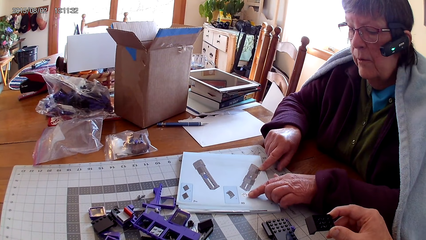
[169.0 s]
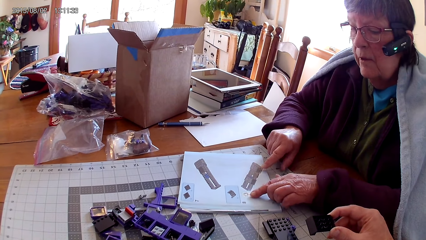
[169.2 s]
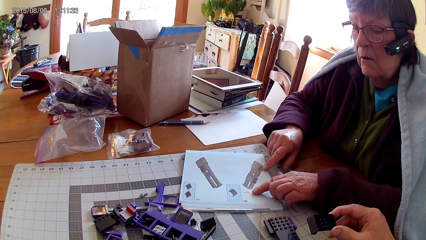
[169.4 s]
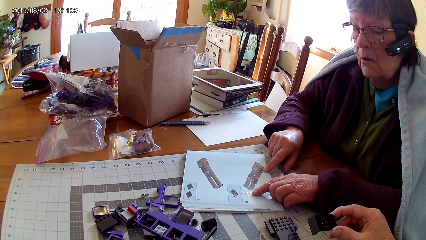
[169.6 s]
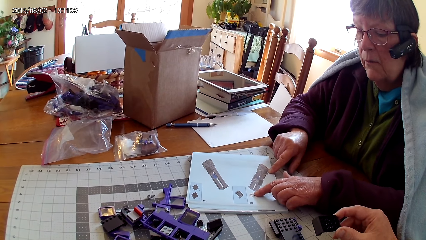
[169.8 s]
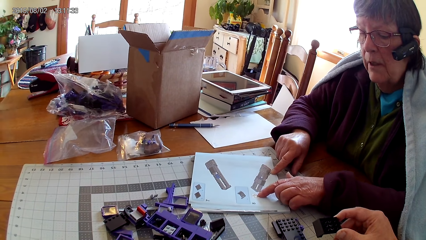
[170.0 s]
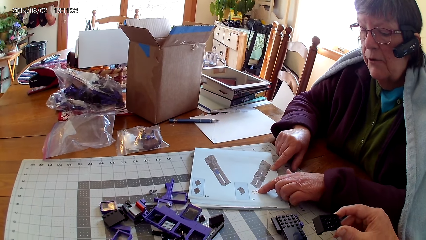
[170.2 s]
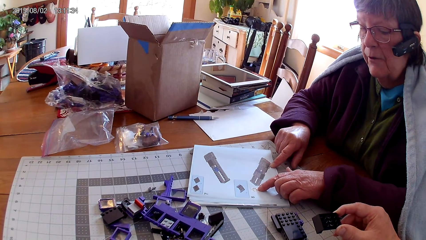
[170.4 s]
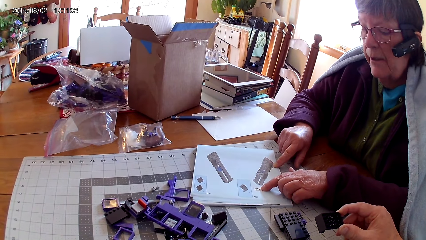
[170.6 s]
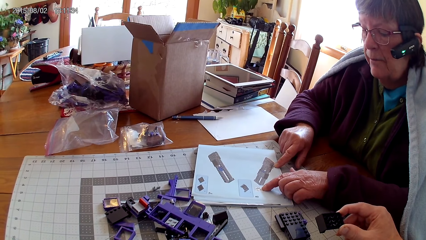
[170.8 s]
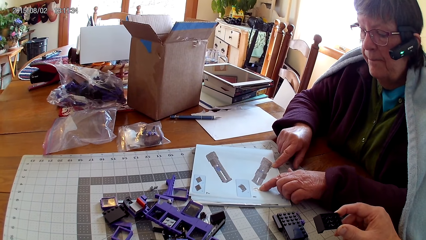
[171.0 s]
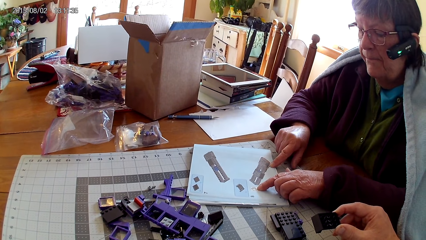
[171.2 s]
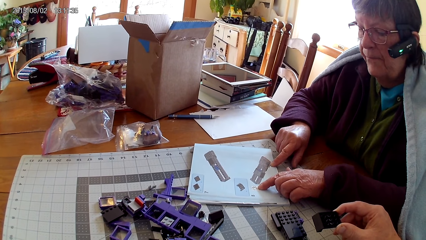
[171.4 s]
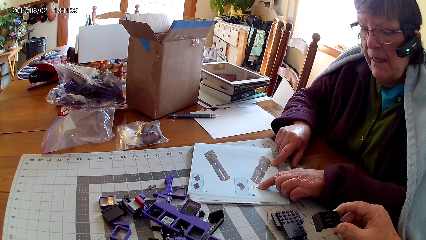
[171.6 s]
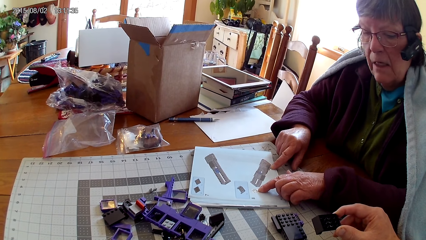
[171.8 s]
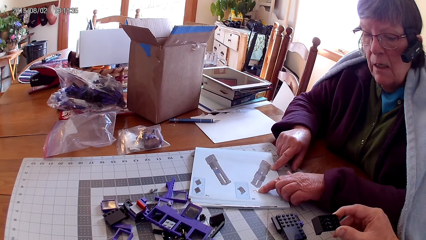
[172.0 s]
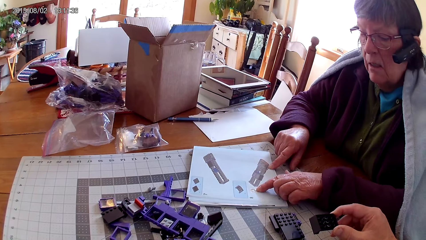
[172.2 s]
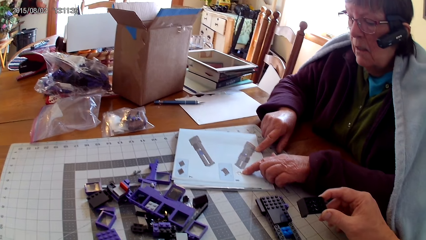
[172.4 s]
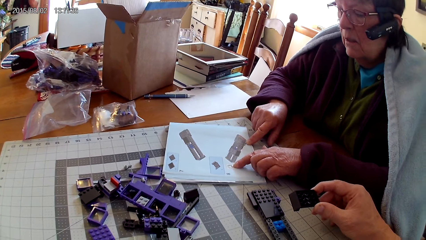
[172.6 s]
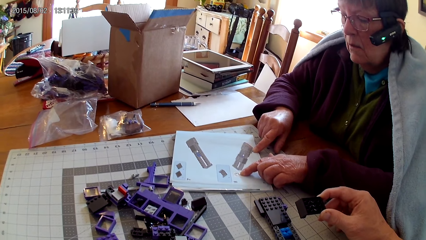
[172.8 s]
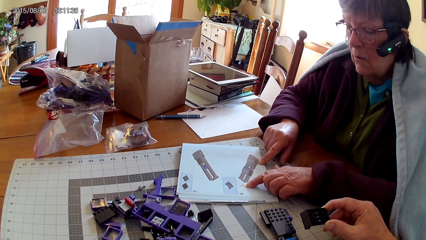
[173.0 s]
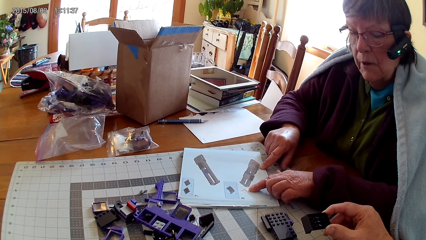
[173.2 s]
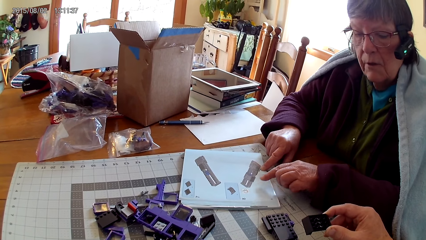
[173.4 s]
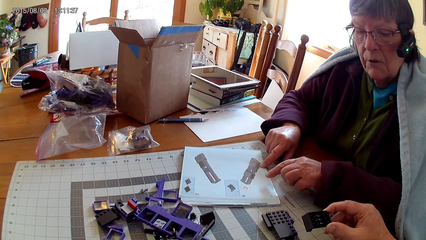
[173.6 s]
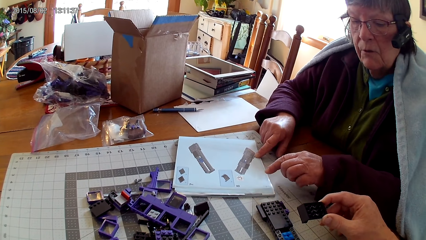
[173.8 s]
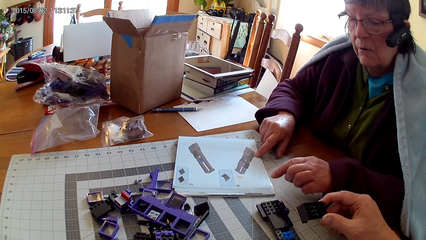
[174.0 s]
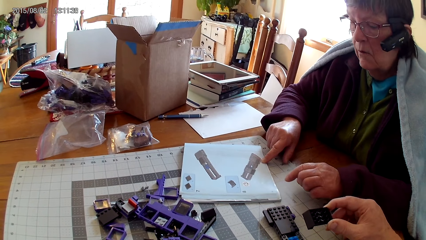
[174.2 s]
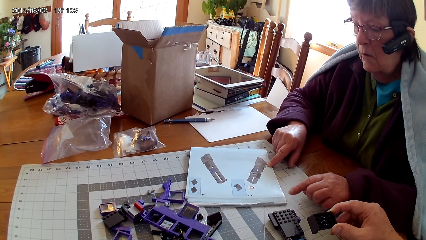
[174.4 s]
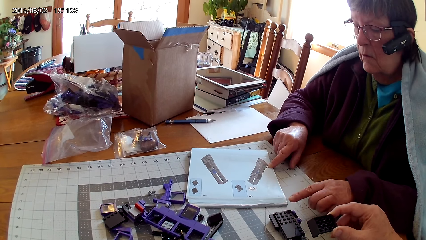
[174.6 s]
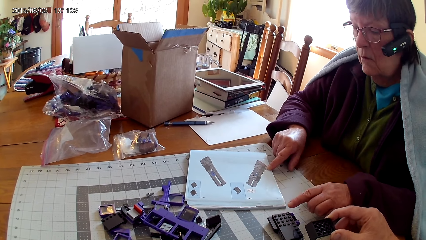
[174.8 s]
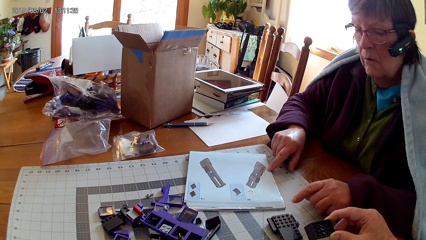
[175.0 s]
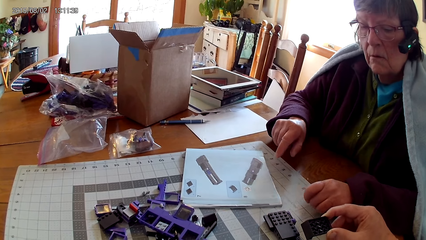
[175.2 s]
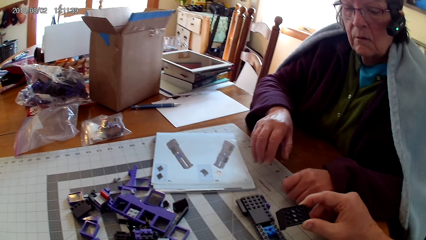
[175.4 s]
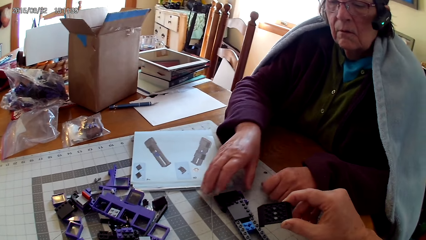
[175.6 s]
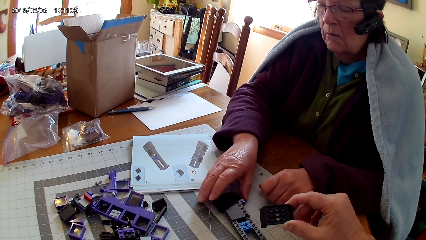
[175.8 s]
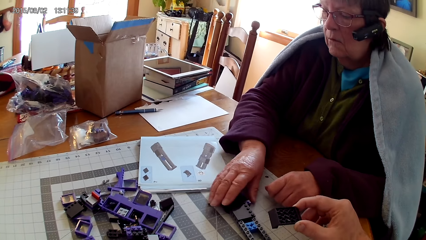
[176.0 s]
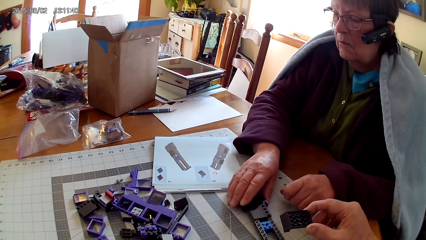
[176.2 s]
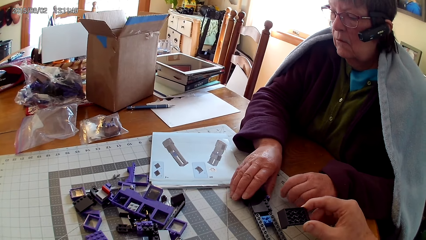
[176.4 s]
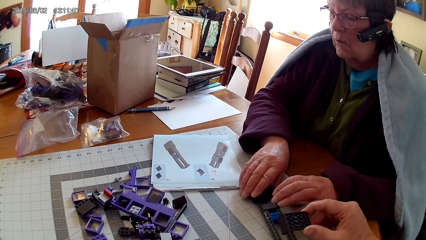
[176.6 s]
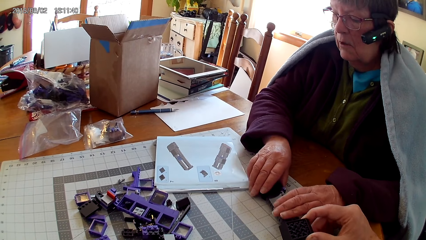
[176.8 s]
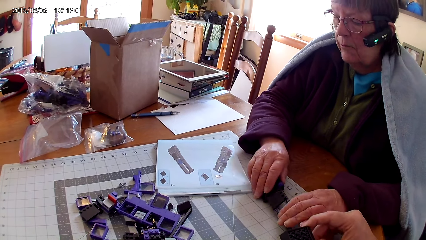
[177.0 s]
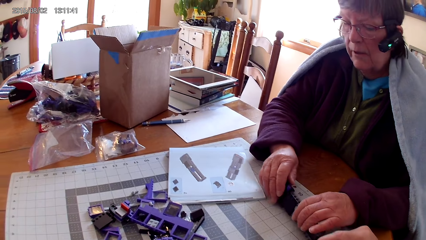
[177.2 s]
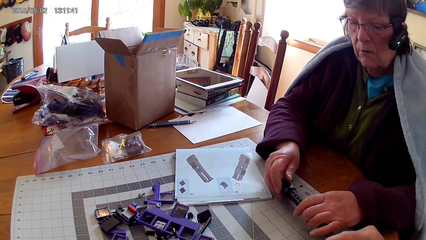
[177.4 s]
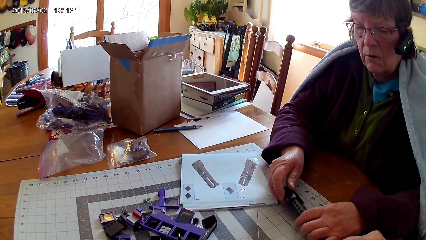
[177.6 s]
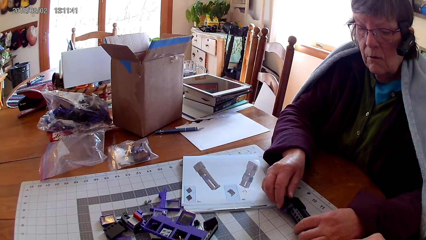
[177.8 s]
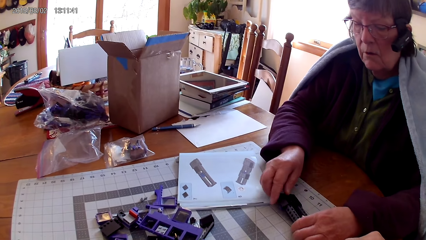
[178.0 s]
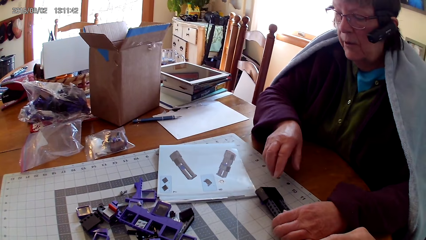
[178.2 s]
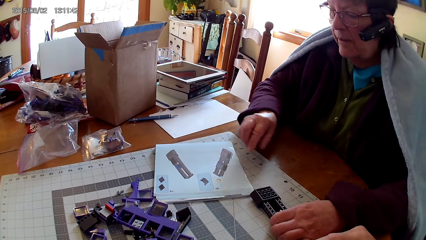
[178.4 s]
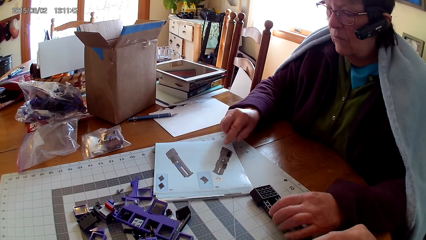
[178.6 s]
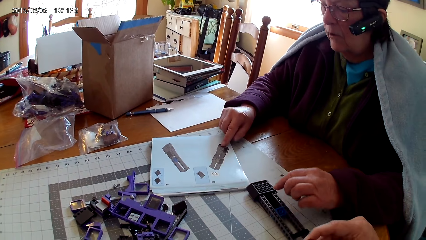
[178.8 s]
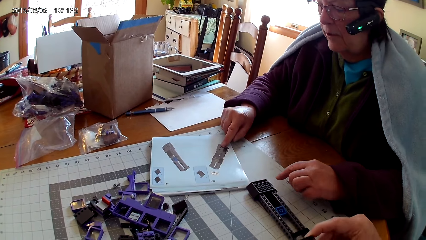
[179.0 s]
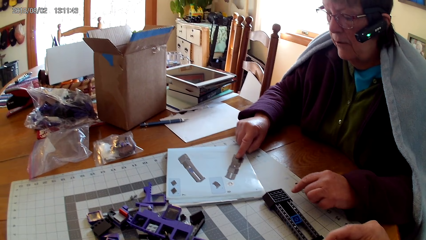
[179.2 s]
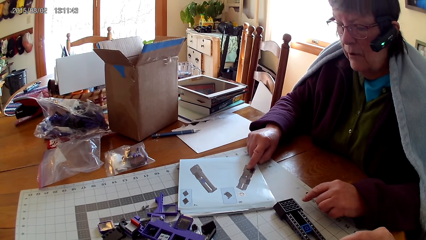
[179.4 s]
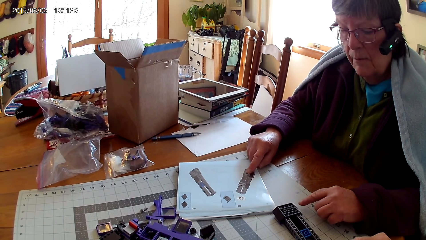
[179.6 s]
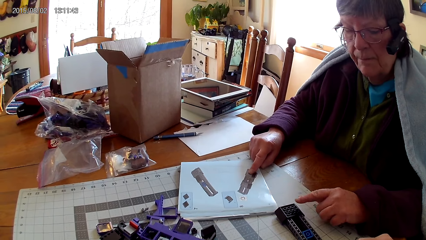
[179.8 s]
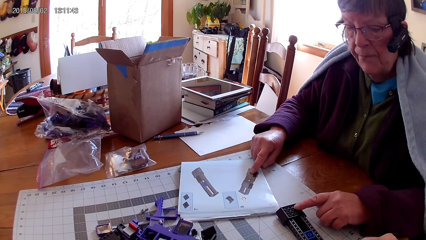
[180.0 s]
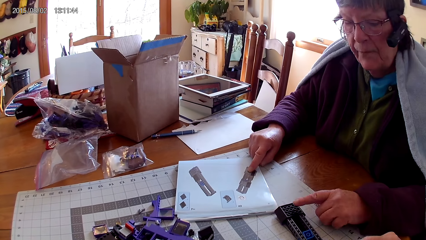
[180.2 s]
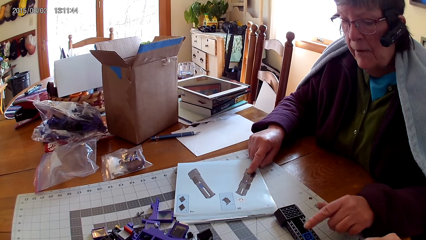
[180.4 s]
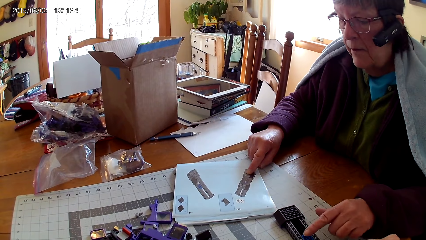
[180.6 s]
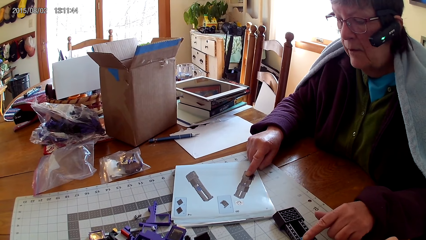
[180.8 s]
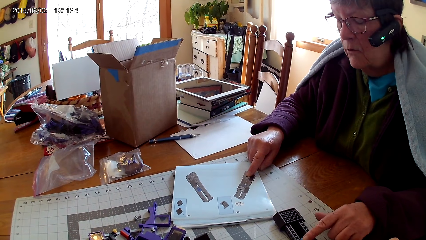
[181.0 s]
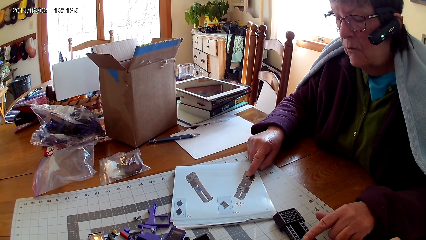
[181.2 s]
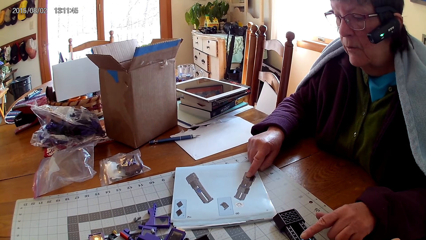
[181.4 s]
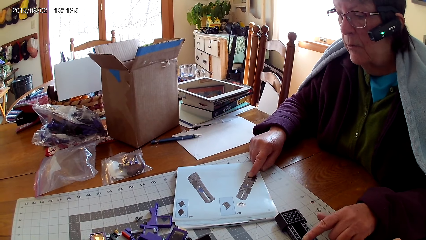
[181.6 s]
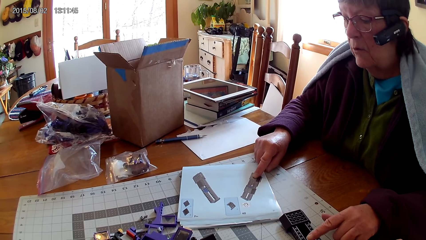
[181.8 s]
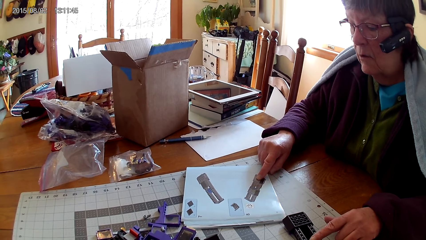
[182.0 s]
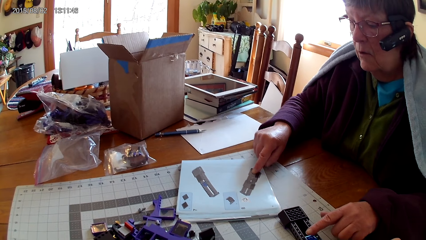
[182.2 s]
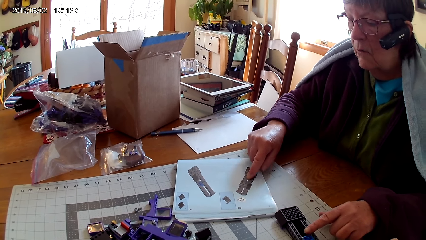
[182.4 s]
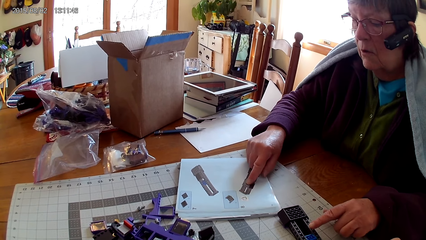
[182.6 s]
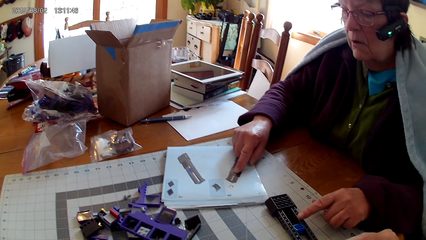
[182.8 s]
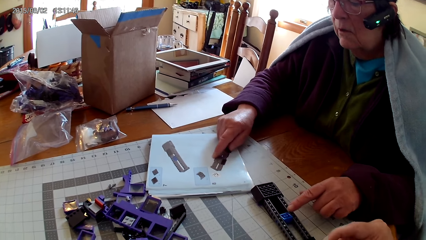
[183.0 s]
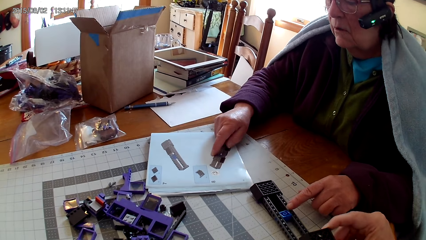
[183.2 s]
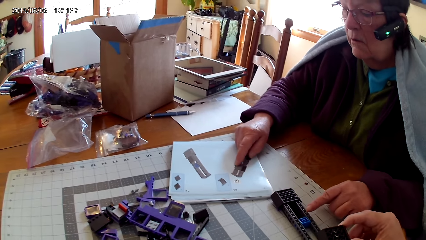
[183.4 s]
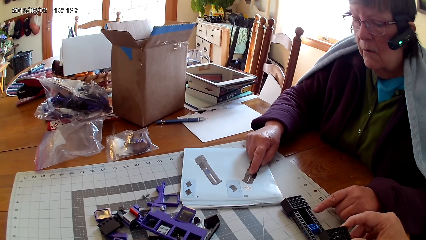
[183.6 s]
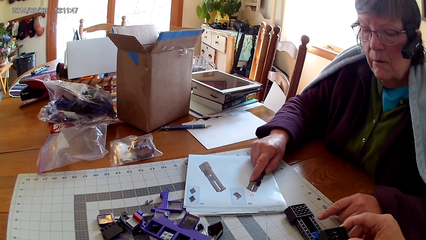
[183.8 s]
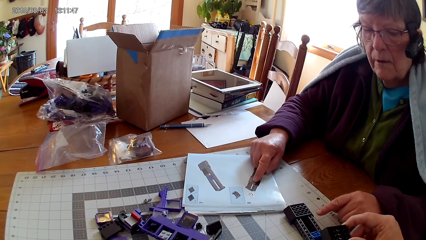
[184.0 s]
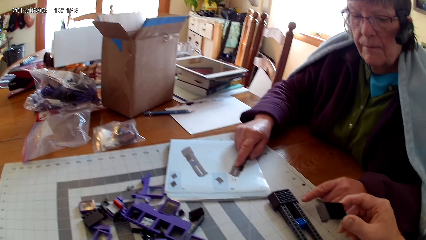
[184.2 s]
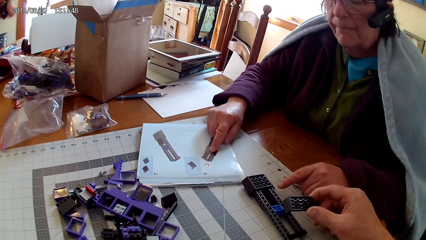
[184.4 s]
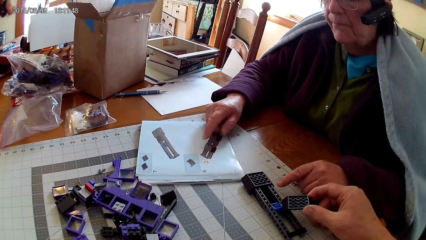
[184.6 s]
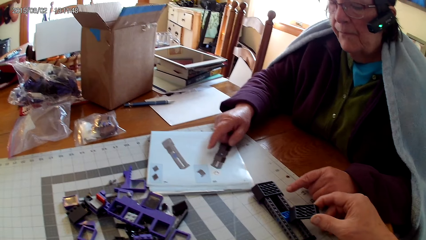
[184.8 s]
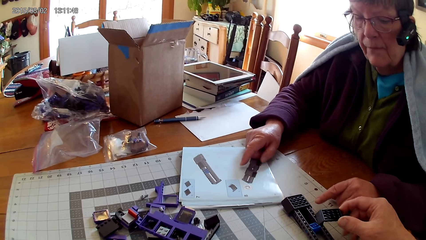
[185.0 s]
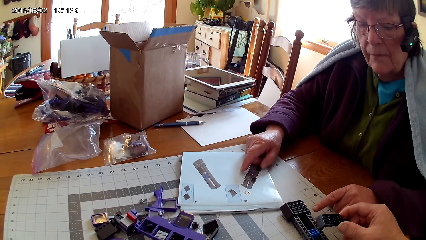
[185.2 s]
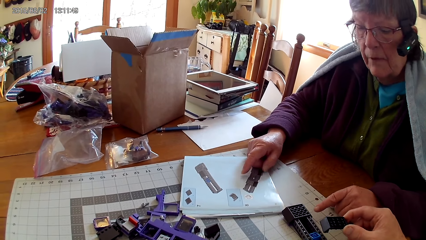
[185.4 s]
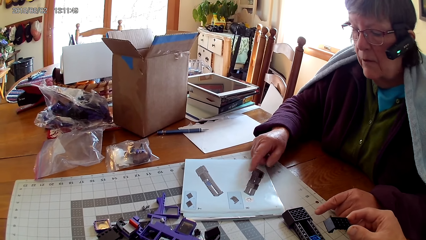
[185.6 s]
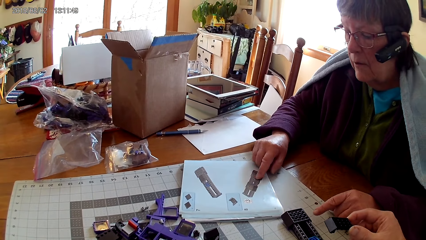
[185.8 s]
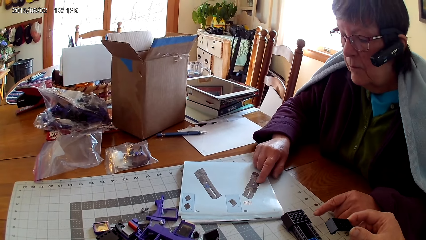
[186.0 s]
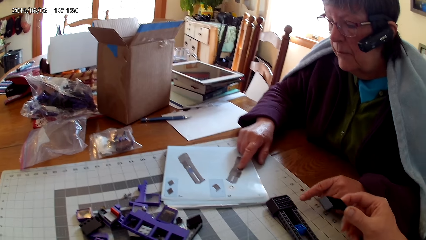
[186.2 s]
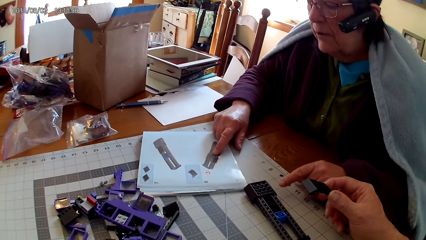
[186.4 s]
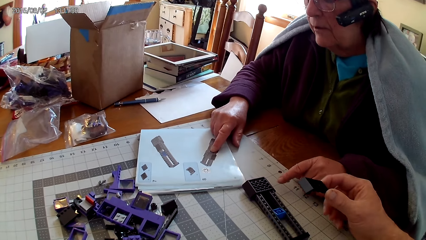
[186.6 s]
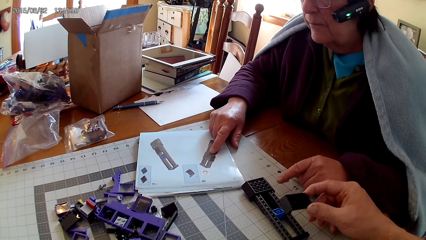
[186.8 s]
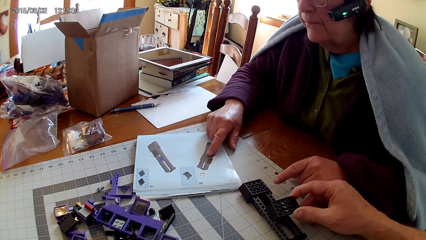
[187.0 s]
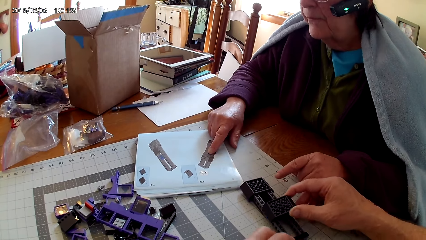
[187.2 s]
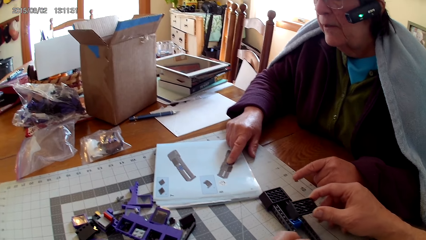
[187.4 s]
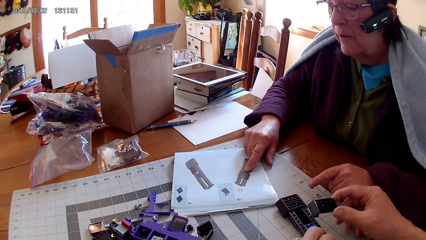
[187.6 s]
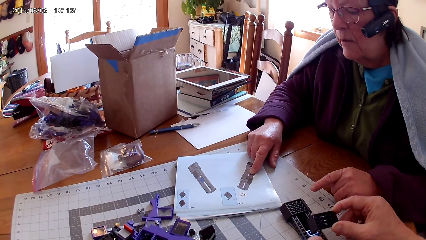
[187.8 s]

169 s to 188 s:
The camera wearer looks around. The woman looks at something. She points at the object. She picks up a plastic. The camera wearer holds the spare part. The woman turns something. She looks at the manual book. She puts something down. She points at a picture in the manual book. She touches a book with her hand. She points on something. She points on the manual book. The camera wearer fixes the spare part in something.
